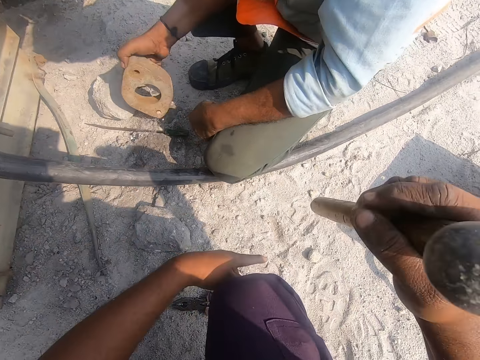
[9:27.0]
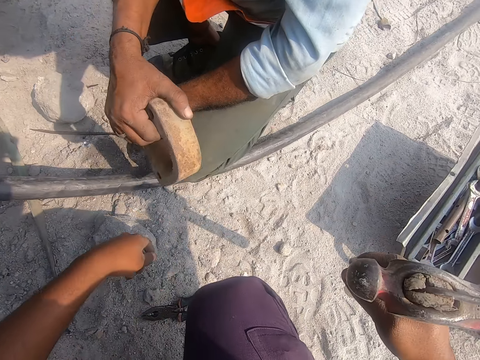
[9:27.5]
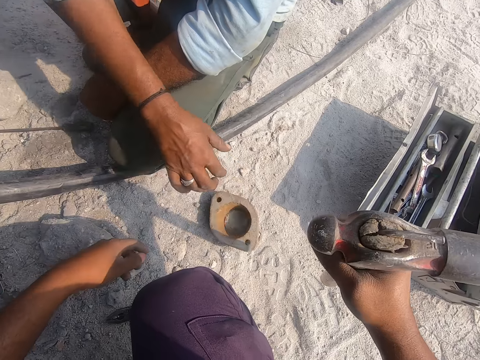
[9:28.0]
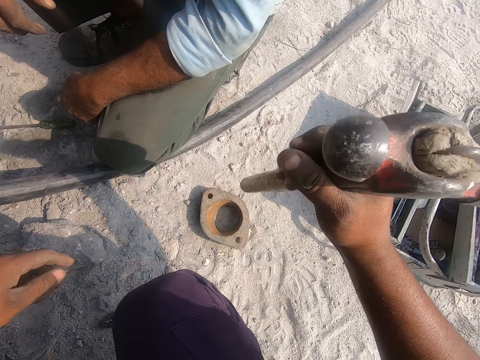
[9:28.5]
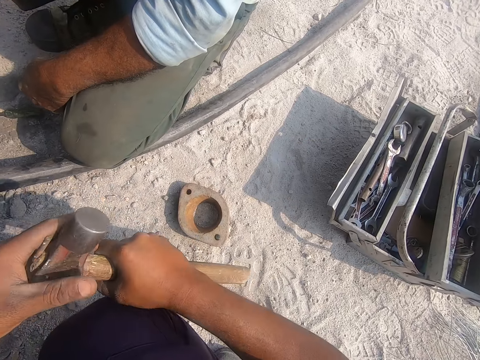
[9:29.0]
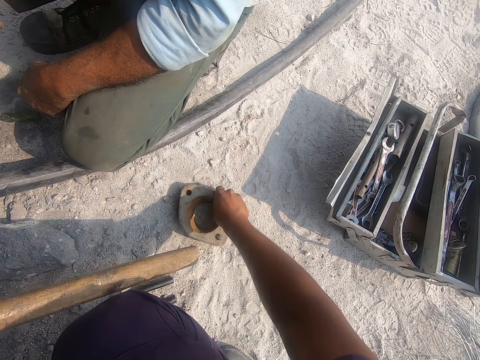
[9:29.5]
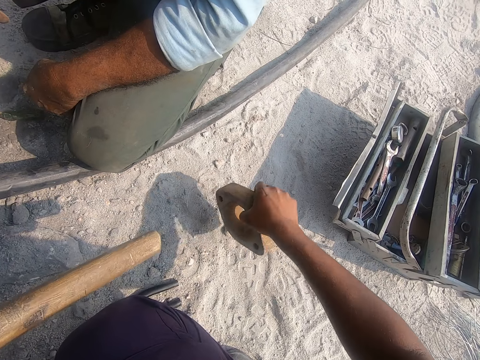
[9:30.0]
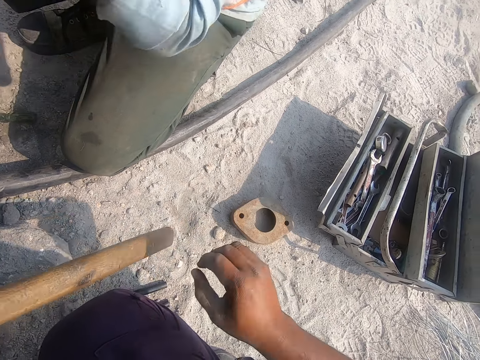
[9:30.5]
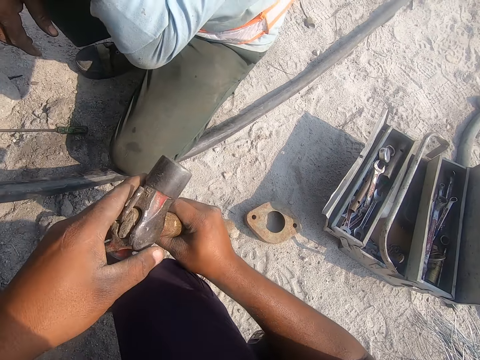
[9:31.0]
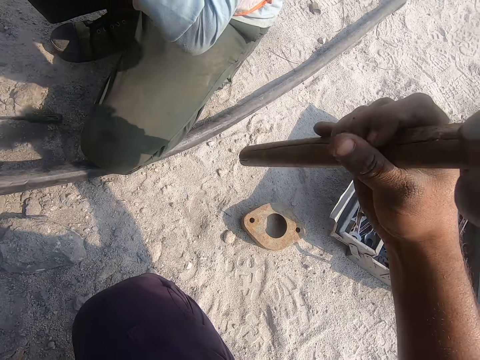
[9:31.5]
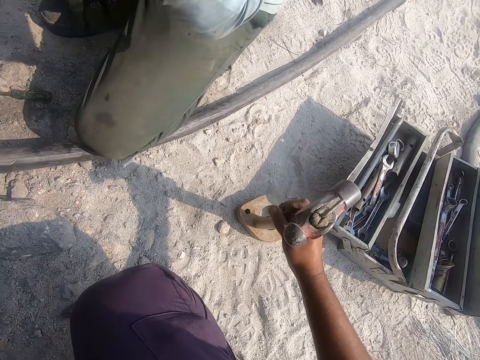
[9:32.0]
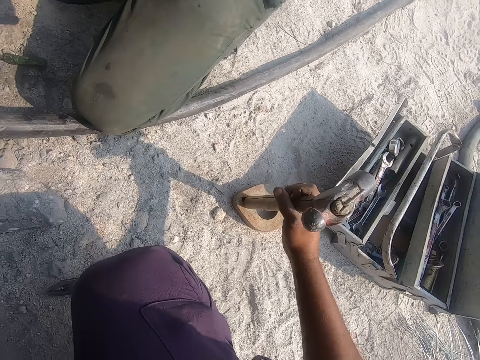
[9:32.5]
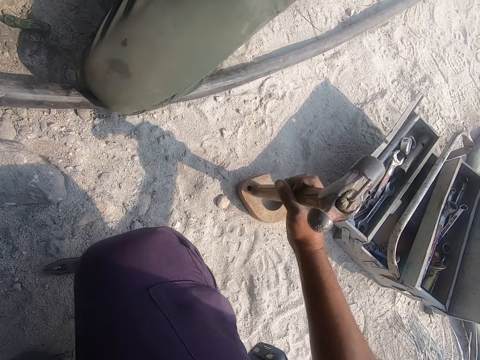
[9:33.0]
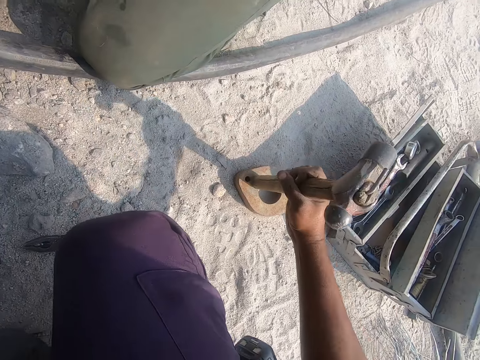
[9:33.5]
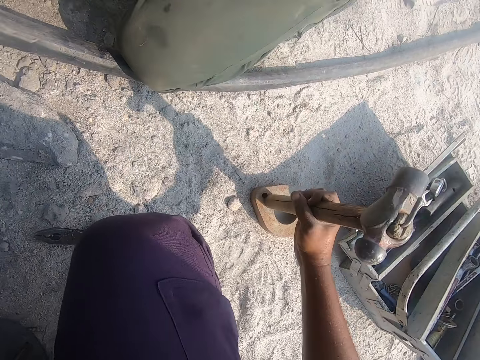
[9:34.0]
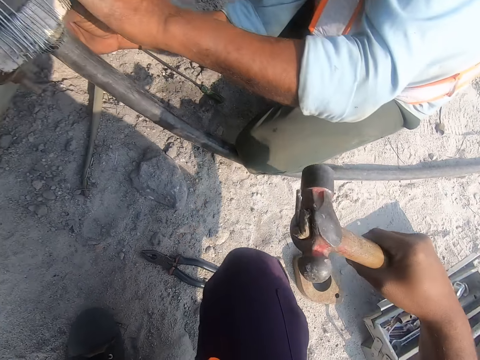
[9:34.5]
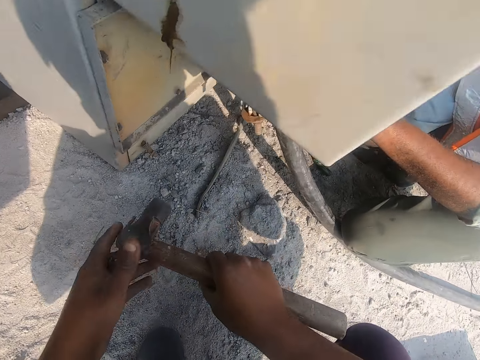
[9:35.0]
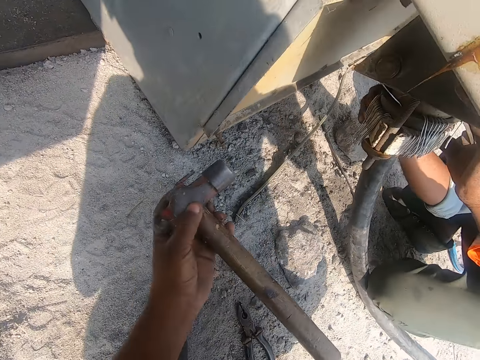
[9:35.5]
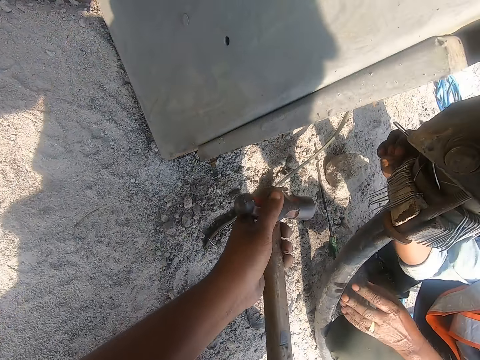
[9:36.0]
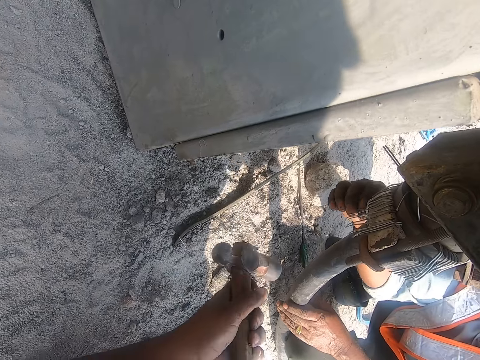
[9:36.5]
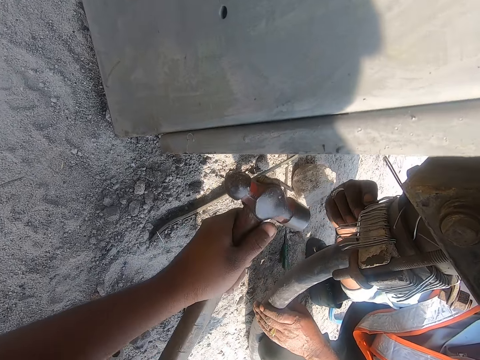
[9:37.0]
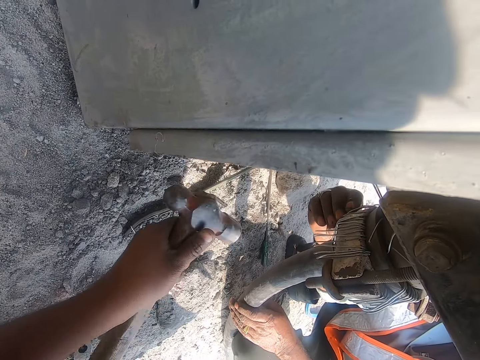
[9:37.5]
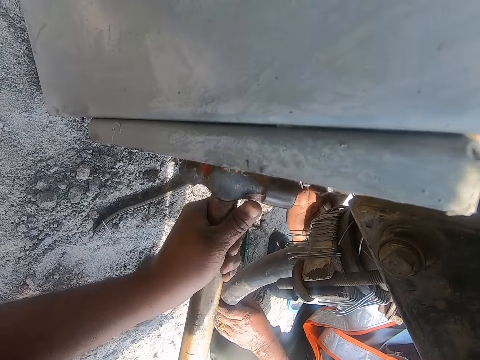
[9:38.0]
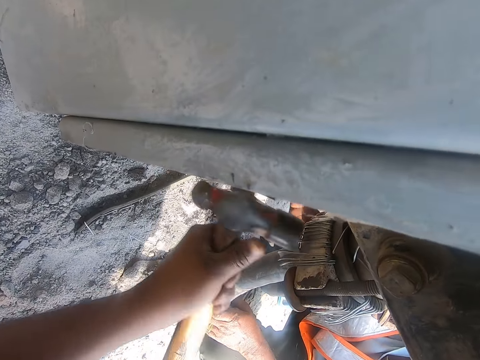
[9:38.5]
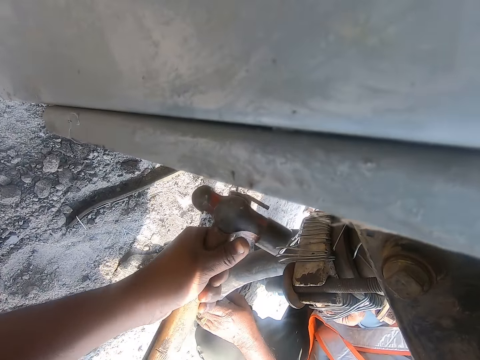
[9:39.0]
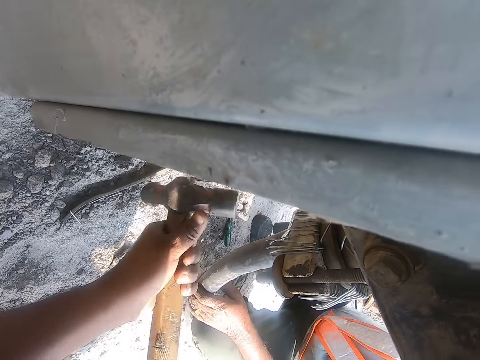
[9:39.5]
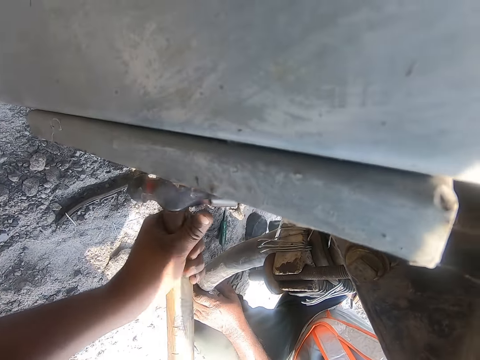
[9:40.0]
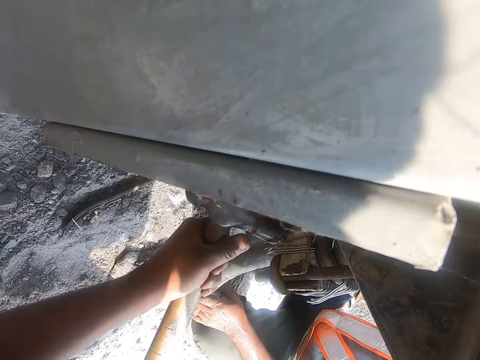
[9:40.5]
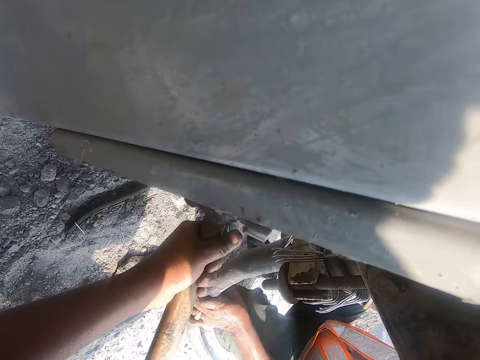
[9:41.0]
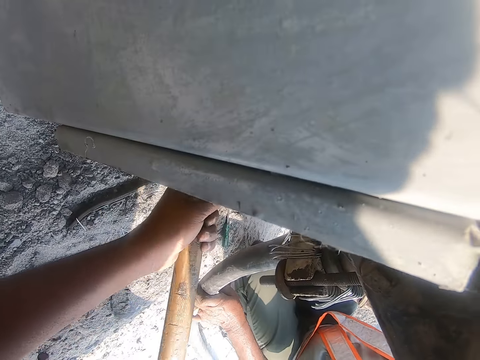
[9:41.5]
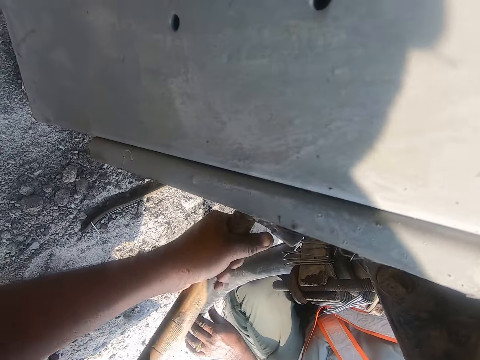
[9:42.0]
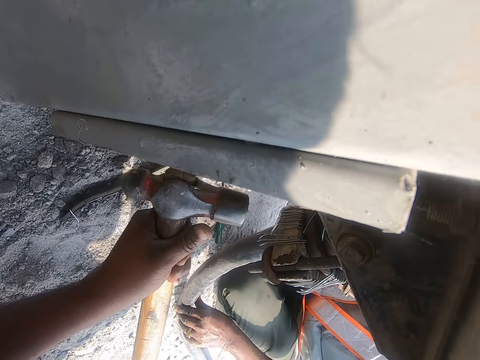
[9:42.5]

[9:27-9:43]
The camera wearer turns the metallic object. They take a metal. They hit the metallic object with a hammer. They hit the metal with the hammer.

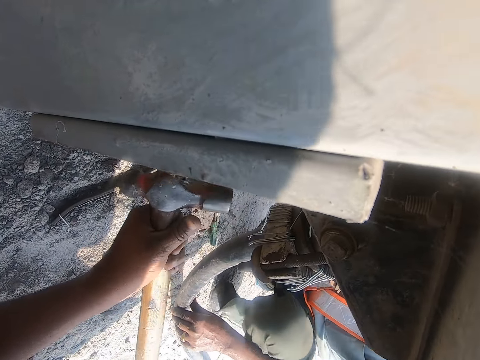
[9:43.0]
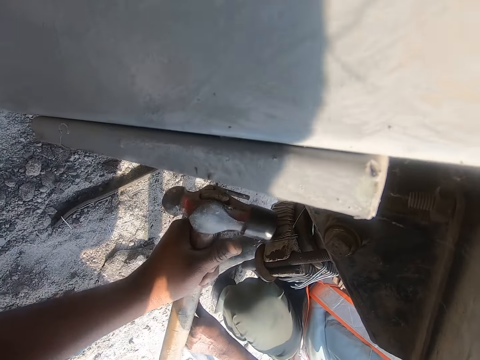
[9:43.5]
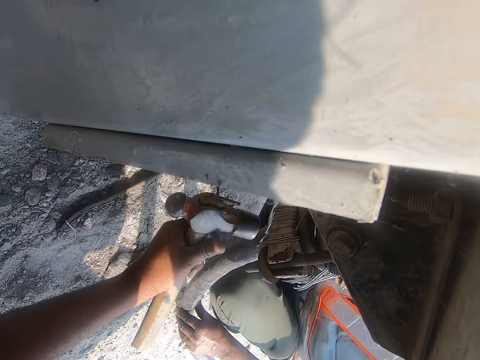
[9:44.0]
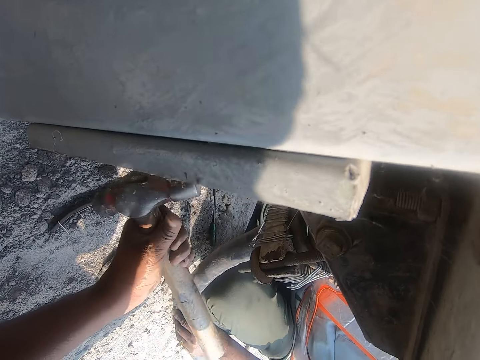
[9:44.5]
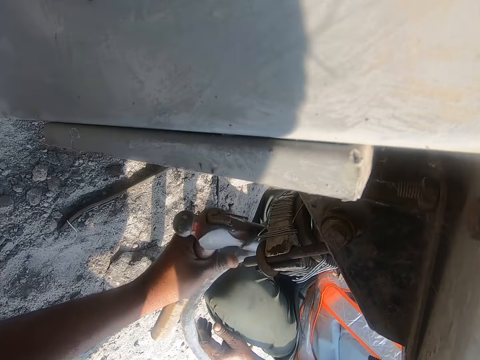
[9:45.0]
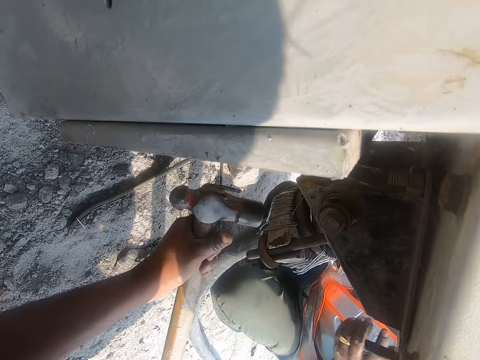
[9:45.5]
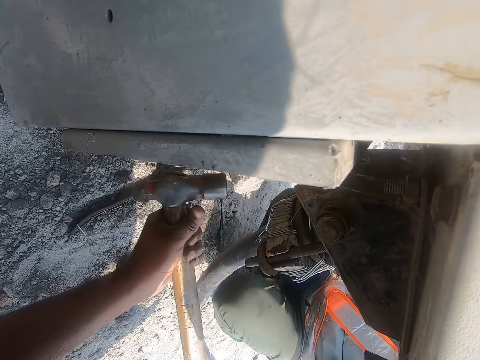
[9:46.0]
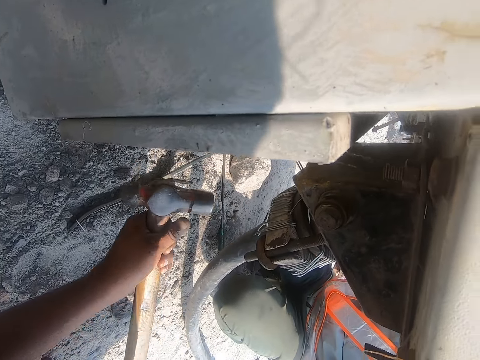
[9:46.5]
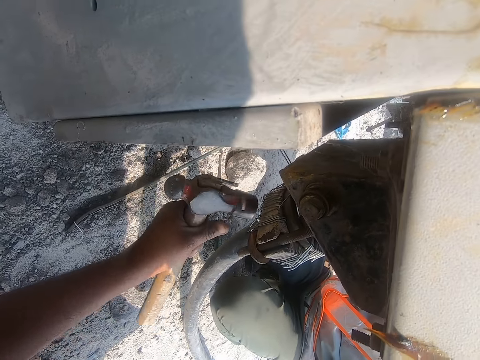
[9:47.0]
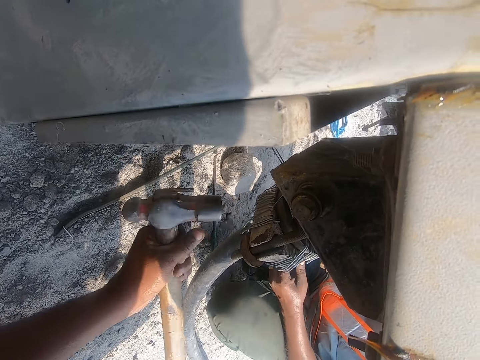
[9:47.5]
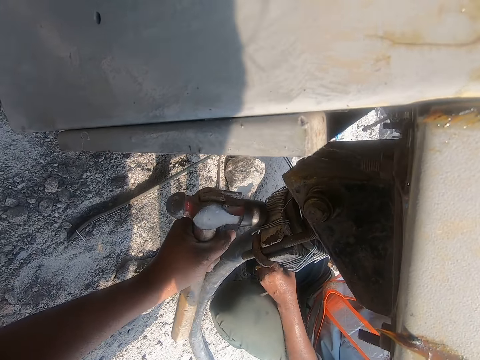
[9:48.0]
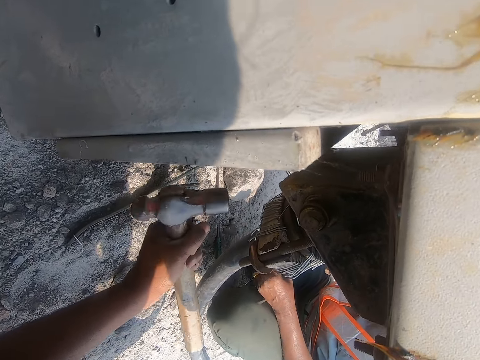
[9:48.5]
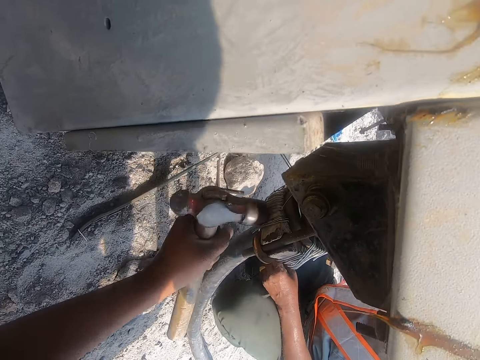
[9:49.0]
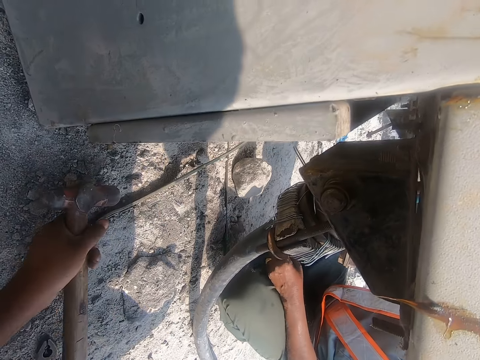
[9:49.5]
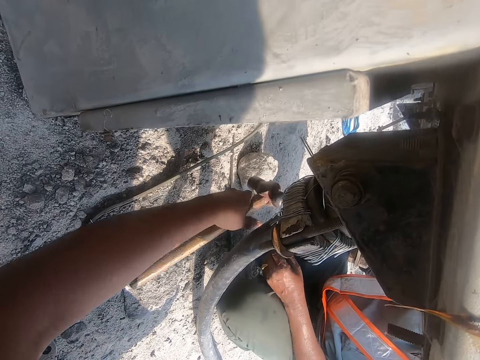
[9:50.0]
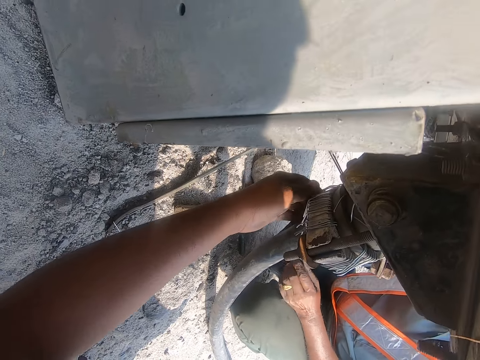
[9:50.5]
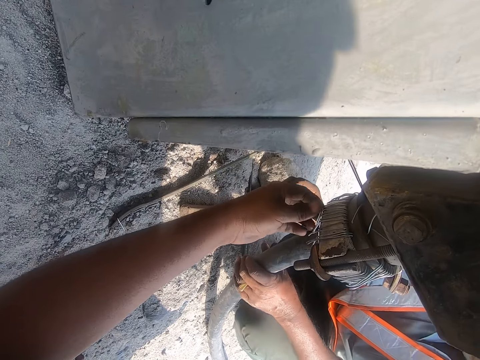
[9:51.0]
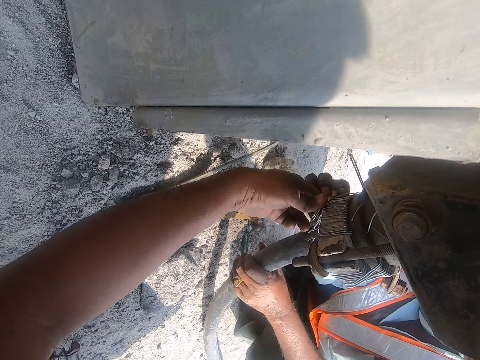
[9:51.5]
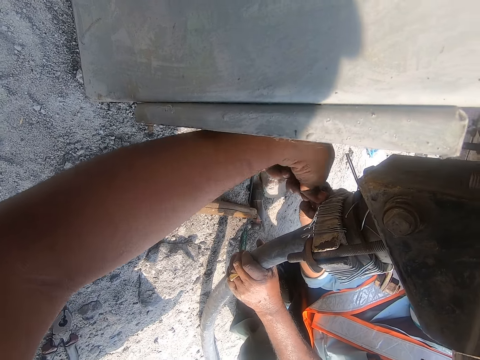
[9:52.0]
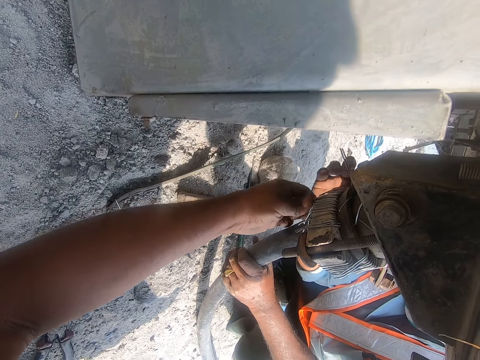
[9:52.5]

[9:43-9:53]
The camera wearer removes the wires on the metal. They lift the wires.
